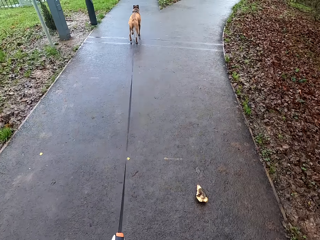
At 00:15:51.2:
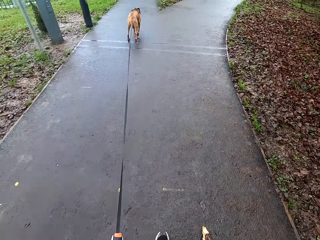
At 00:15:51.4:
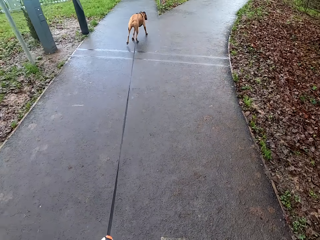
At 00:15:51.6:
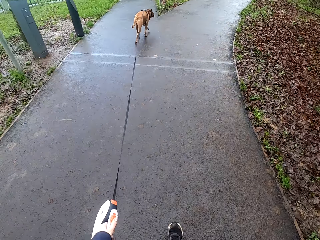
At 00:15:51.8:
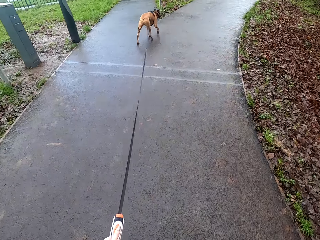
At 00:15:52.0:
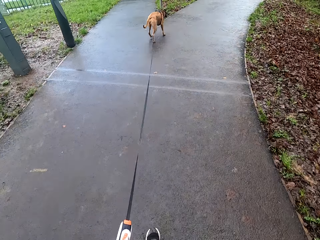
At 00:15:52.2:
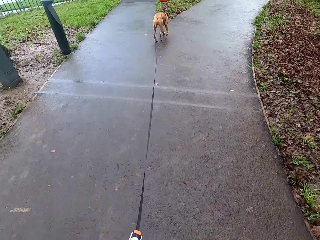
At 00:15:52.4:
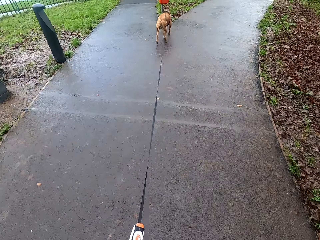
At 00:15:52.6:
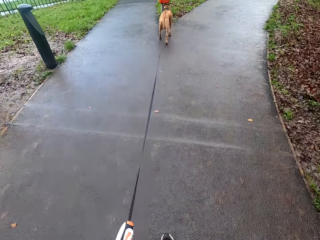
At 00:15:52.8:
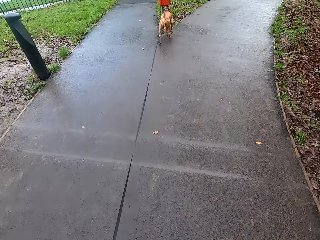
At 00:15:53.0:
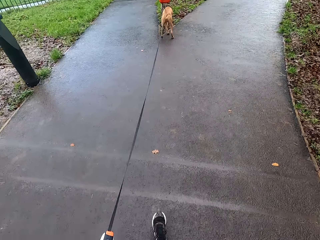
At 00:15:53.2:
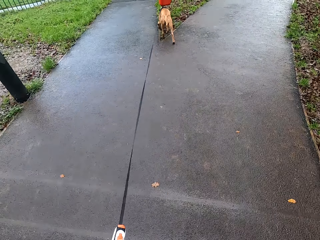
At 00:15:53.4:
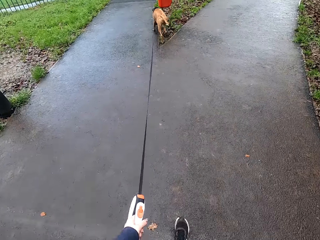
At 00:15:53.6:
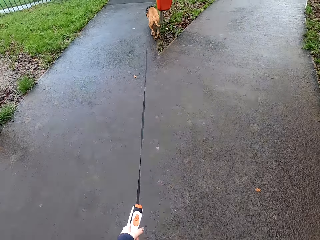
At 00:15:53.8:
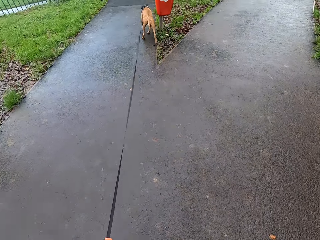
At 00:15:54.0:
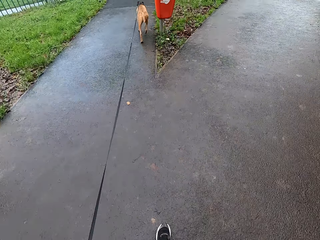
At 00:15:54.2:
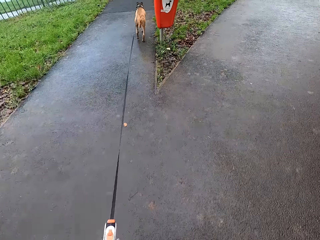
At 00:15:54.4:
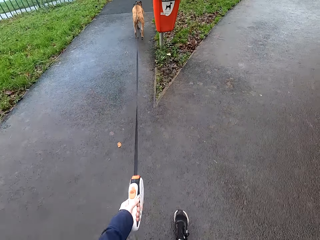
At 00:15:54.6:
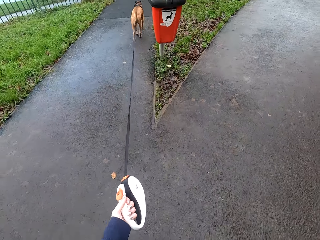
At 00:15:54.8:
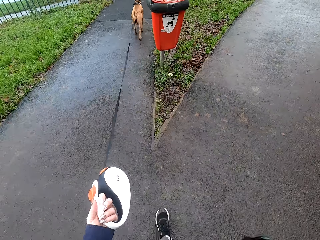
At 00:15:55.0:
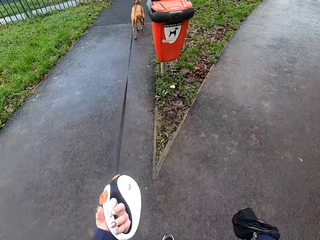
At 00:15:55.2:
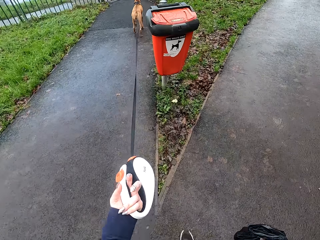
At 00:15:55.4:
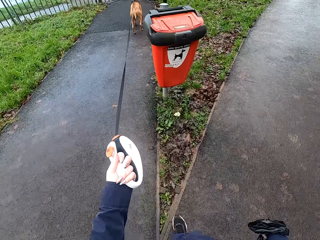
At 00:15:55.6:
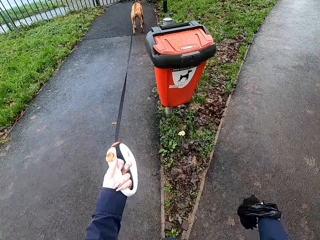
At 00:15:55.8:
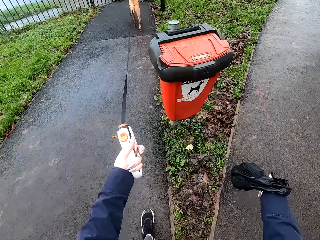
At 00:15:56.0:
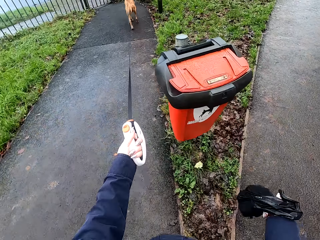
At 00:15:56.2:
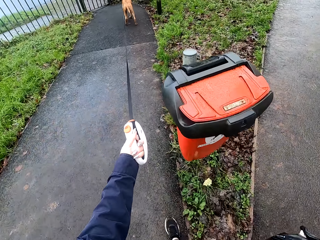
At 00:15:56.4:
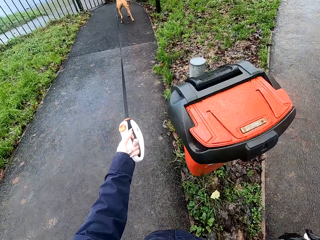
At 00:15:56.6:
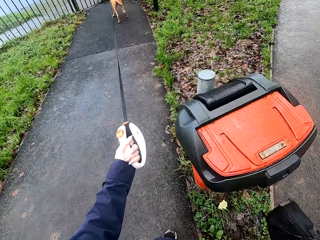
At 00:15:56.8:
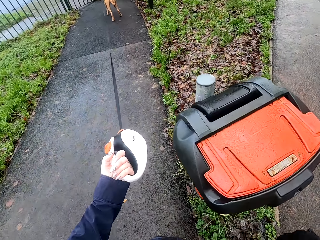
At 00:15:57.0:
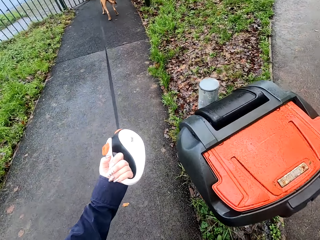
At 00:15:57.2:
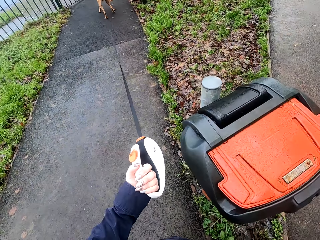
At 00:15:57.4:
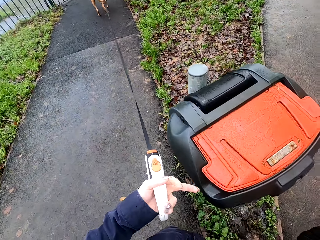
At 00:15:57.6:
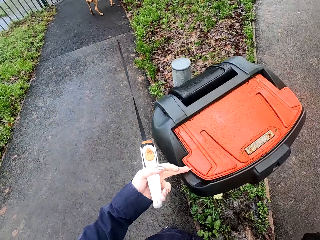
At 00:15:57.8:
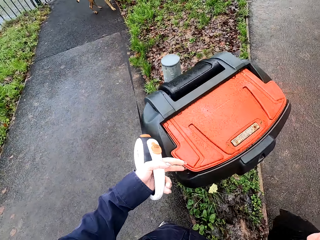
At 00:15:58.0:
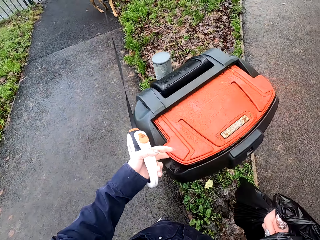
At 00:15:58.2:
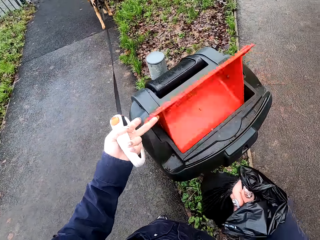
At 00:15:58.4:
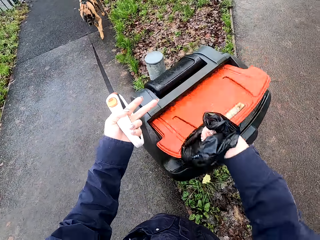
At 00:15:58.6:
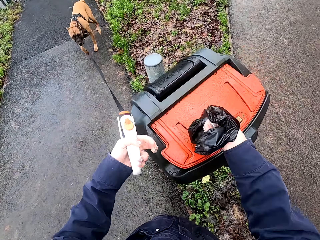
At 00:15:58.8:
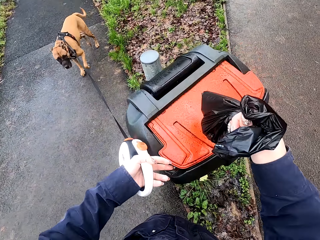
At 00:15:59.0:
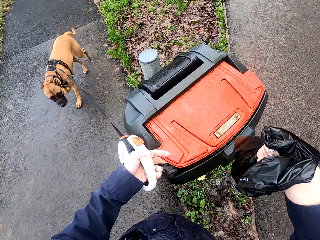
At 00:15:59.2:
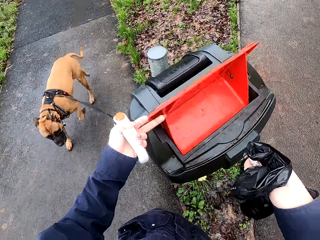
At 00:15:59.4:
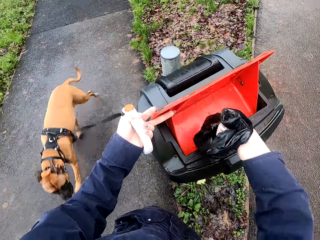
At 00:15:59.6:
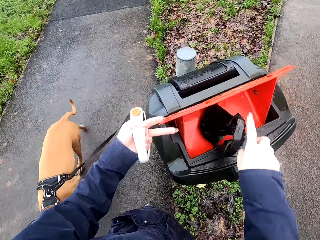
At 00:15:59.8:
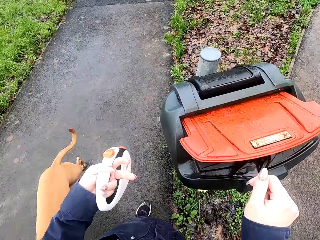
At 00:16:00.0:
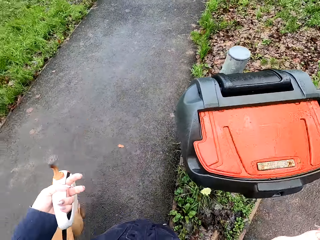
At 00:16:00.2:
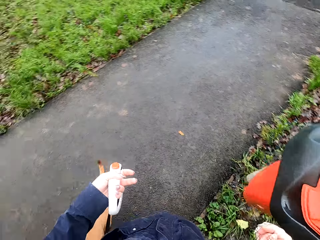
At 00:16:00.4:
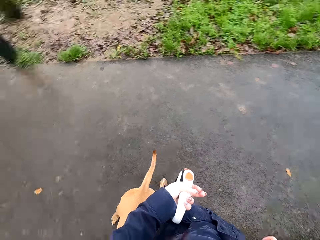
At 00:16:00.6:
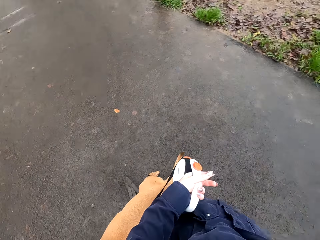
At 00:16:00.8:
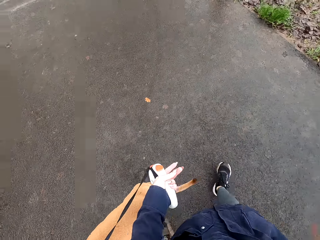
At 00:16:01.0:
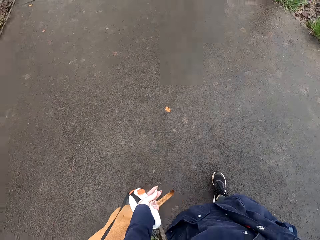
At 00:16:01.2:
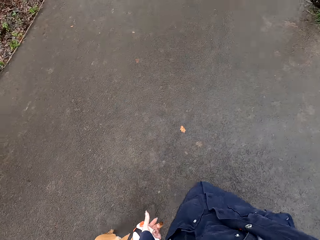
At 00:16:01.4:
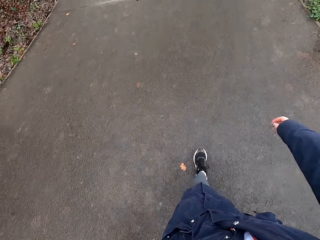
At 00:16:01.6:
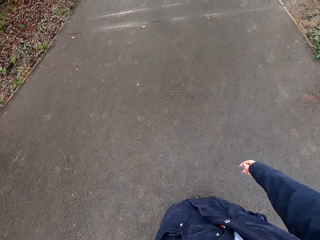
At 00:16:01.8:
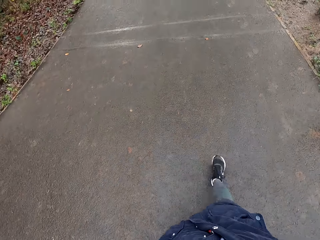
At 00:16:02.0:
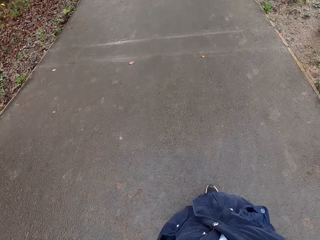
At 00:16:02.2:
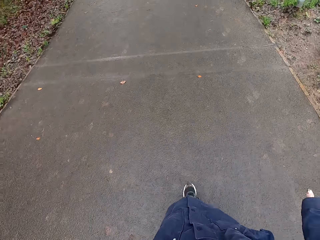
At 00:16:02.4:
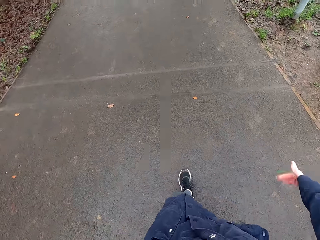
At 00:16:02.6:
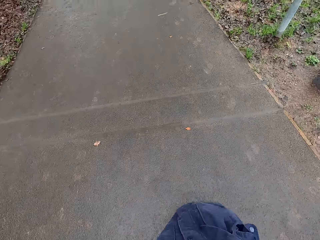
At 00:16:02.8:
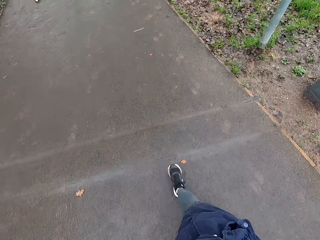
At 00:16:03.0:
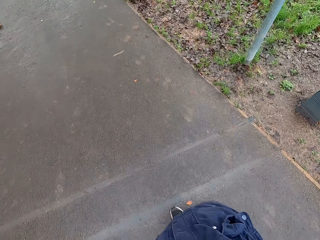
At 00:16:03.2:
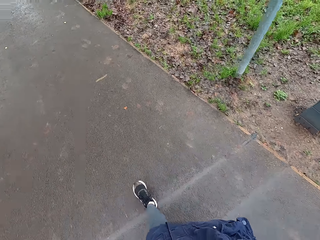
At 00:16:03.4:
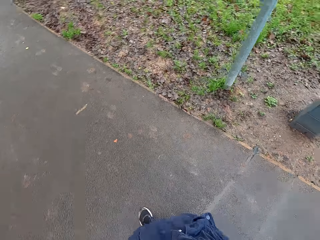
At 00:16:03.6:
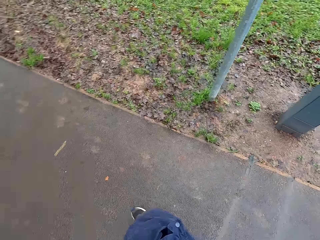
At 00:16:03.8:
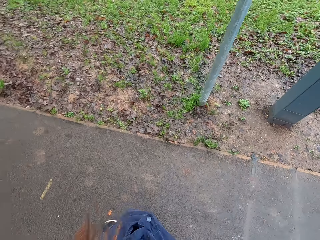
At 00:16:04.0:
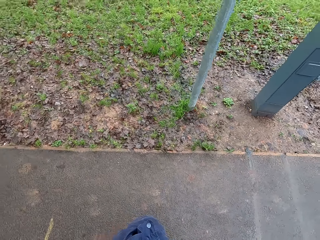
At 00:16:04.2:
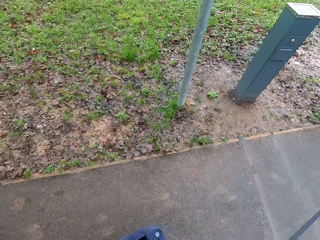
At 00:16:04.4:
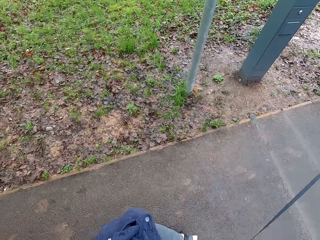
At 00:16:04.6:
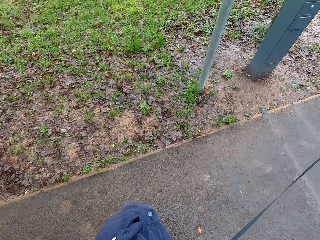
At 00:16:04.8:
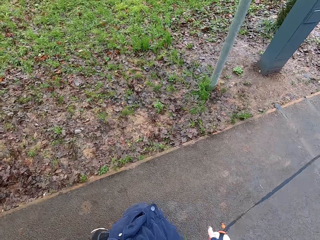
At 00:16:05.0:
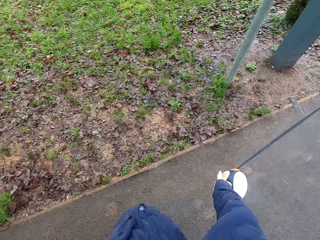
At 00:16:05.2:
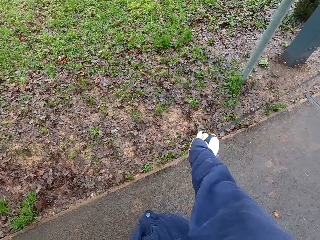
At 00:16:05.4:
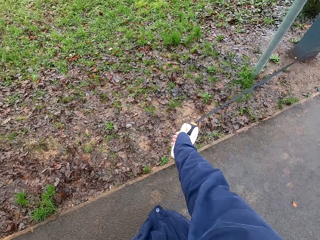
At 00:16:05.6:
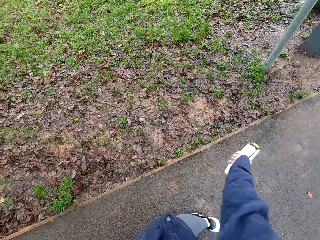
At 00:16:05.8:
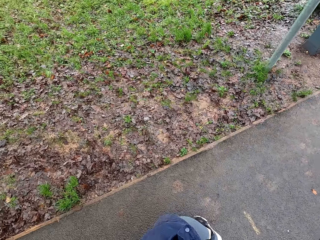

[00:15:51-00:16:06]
The camera wearer stops at the road side. She opens a bin lid with her left hand. She opens the bin lid again. She holds the bin lid with her left hand. She dumps the nylon in her right hand in the bin. She walks on the road. She passes the retractable dog lead from her left hand to her right hand.

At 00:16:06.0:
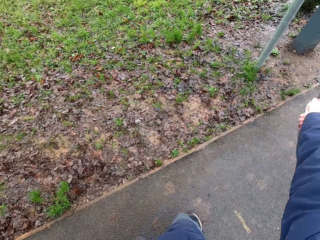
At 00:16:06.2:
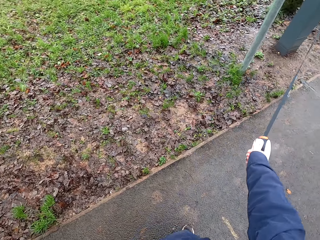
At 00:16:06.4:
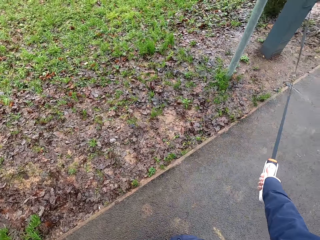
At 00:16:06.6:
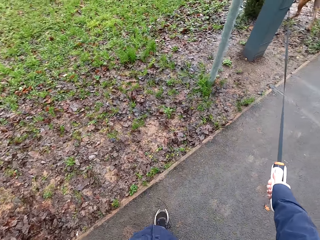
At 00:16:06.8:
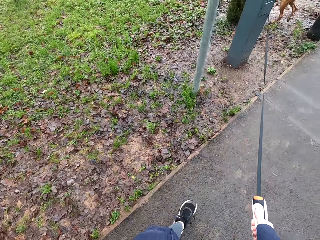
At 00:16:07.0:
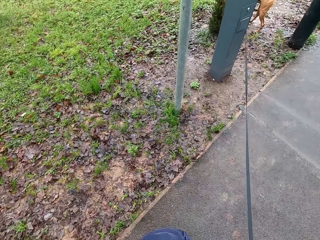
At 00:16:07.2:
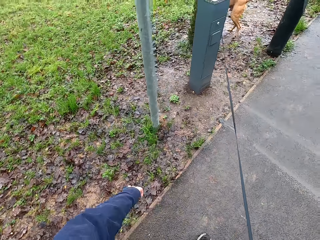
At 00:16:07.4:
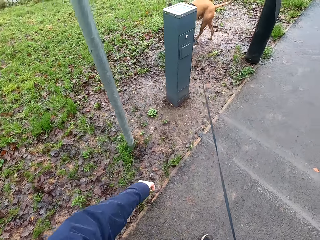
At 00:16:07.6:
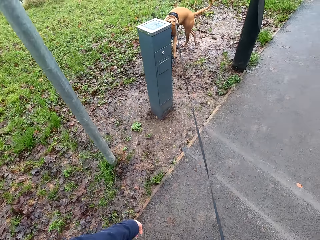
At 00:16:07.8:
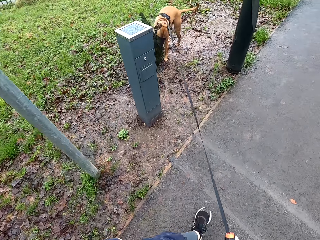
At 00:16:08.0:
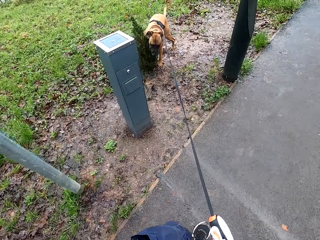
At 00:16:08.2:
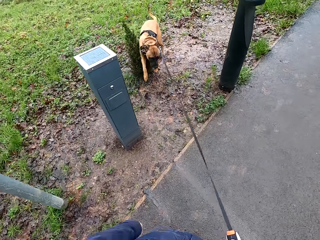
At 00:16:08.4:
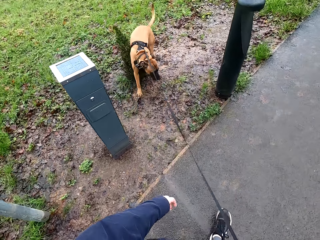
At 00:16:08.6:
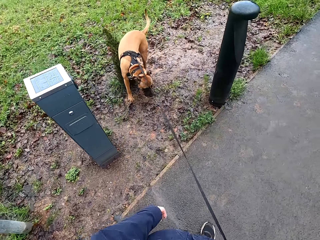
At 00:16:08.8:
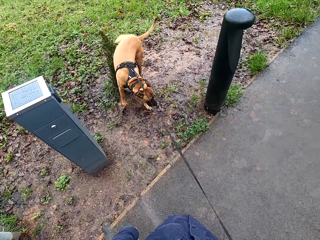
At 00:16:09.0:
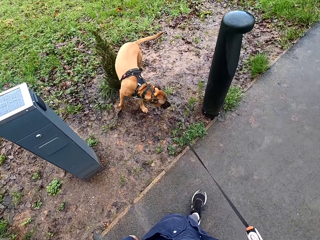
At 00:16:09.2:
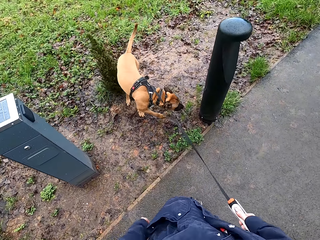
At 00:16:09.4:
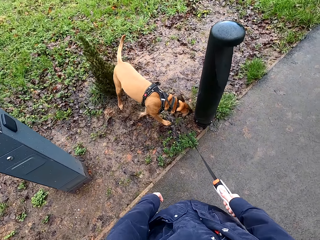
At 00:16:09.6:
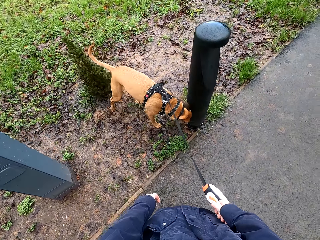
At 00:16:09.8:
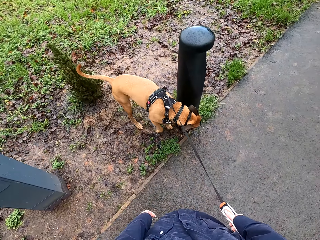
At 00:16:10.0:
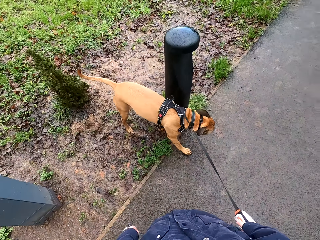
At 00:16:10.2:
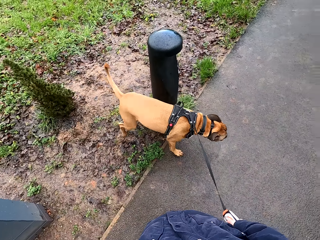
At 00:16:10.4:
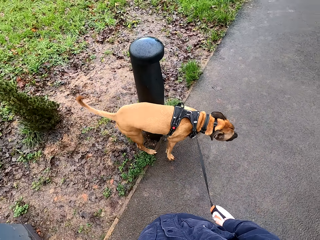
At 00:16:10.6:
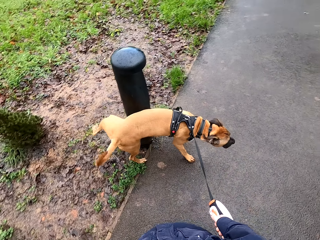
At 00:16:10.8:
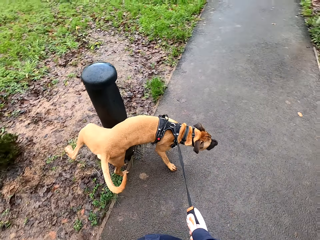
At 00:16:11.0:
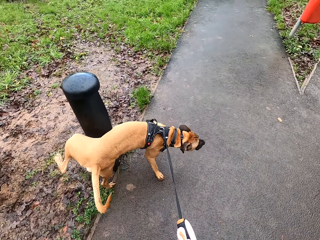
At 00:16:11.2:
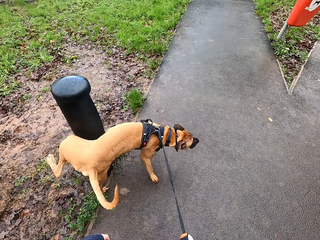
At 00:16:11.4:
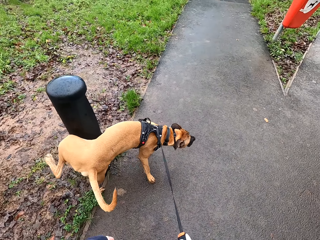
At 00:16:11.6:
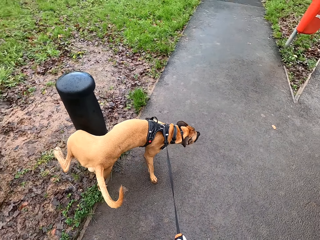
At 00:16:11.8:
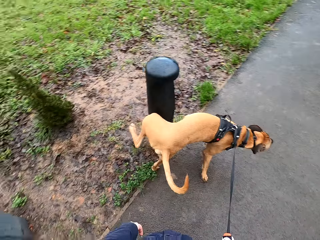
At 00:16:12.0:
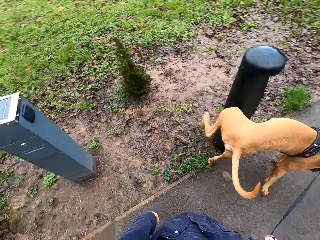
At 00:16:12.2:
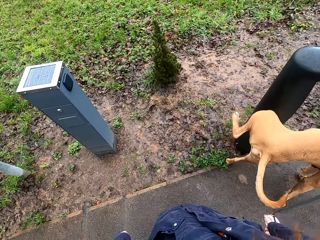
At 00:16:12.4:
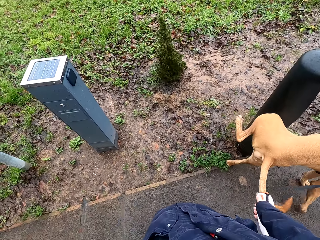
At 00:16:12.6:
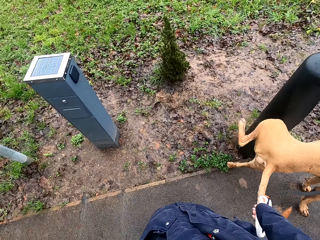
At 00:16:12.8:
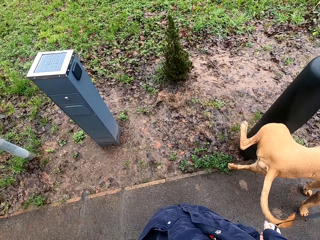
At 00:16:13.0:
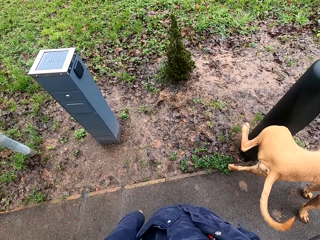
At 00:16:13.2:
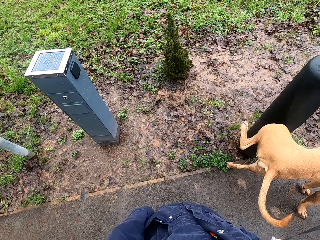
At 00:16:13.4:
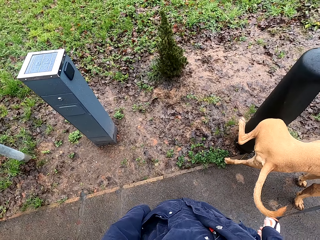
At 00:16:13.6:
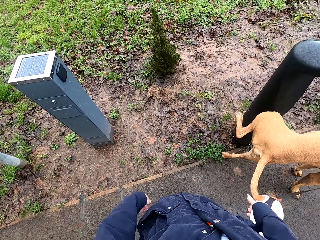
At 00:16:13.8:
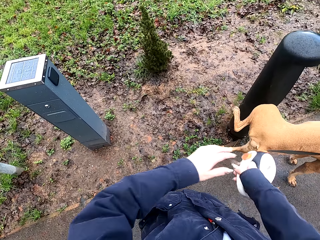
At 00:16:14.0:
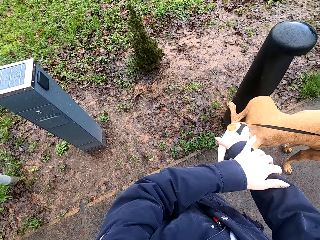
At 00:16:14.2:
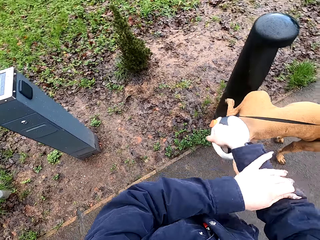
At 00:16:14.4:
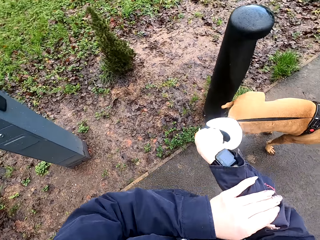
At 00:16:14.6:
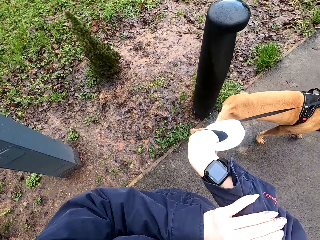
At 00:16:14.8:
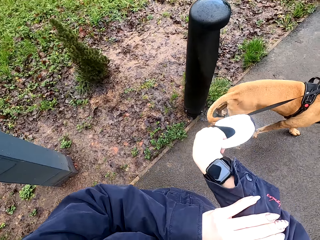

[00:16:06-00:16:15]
The camera wearer retracts the belt on the retractable dog lead in her right hand. The dog excretes. The camera wearer stands by the road side. She pulls up her right sleeve with her left hand and checks a wrist watch on her right wrist.
